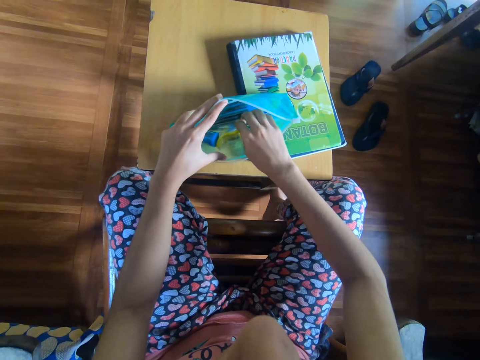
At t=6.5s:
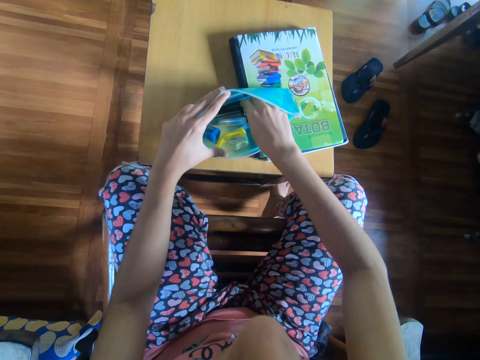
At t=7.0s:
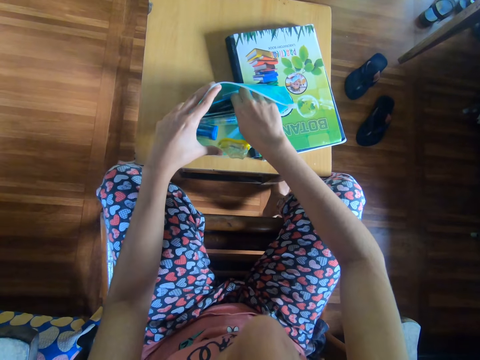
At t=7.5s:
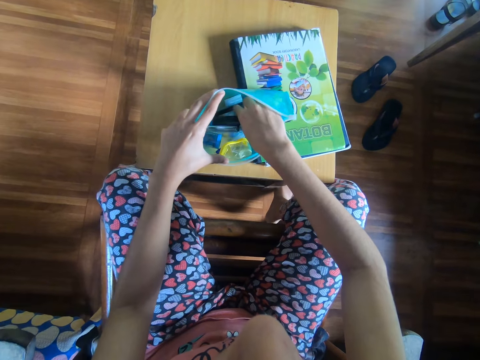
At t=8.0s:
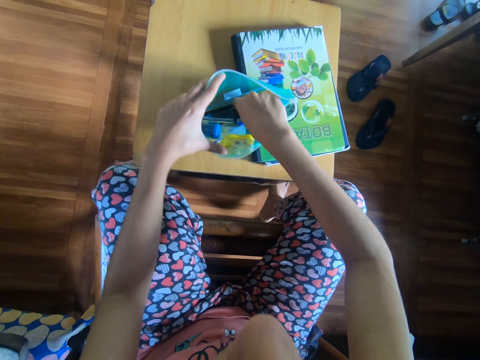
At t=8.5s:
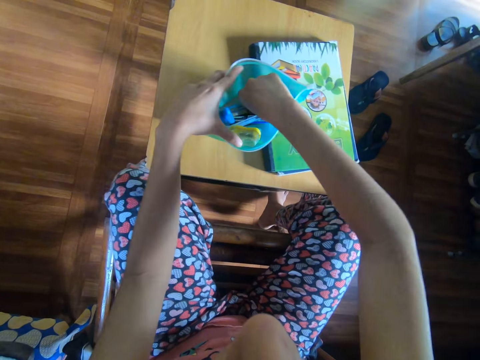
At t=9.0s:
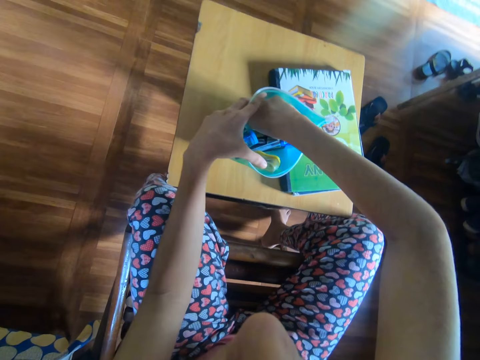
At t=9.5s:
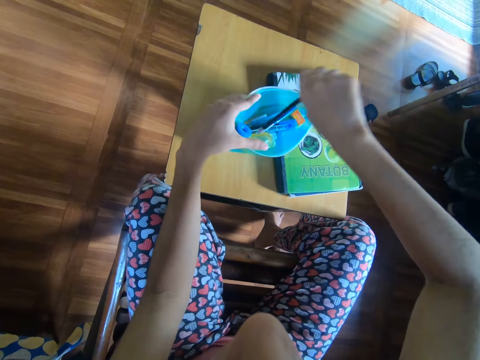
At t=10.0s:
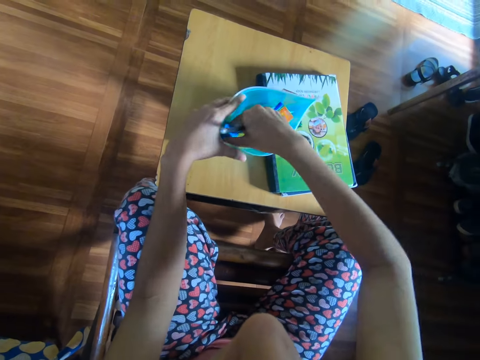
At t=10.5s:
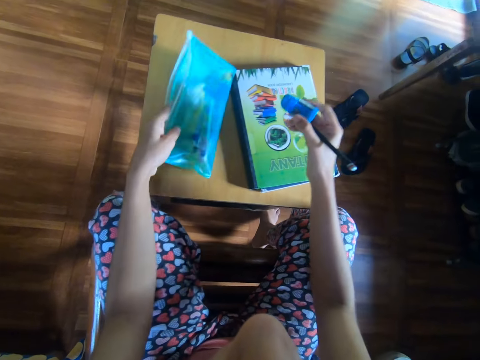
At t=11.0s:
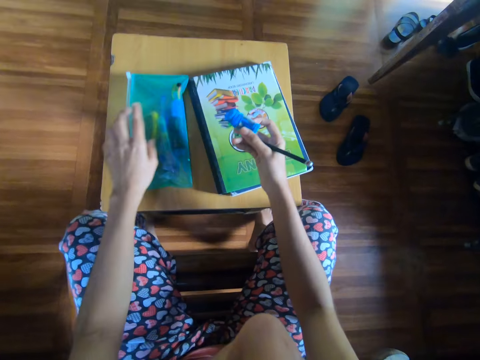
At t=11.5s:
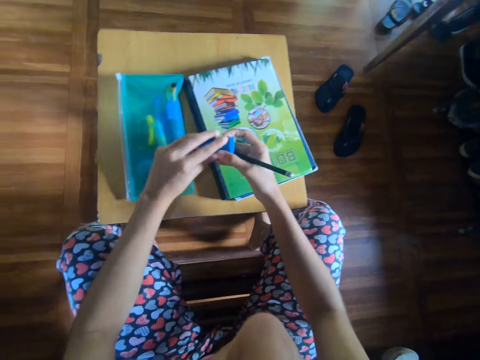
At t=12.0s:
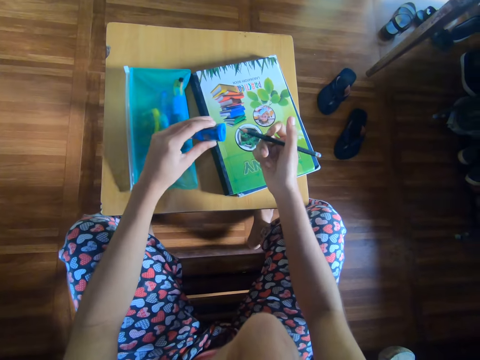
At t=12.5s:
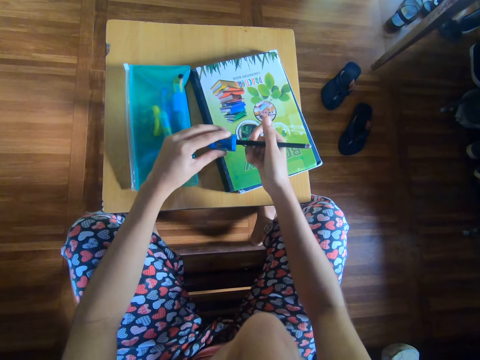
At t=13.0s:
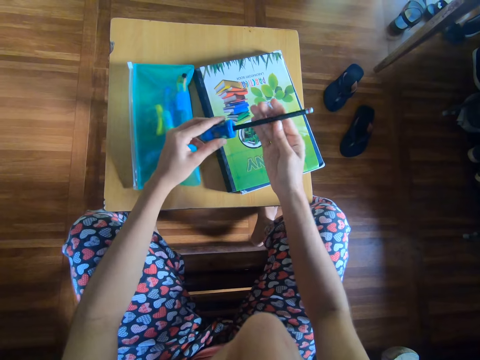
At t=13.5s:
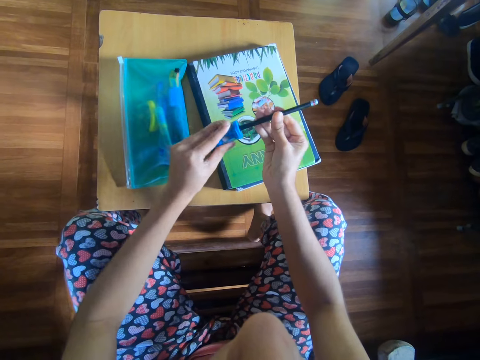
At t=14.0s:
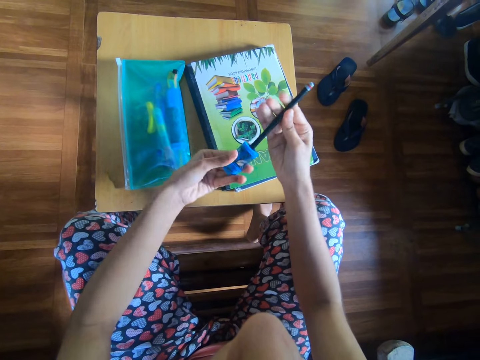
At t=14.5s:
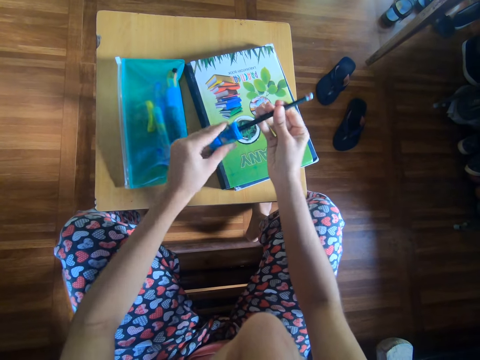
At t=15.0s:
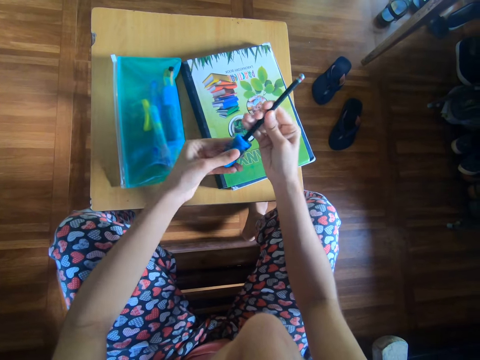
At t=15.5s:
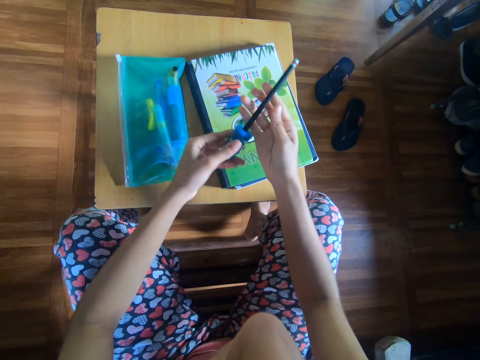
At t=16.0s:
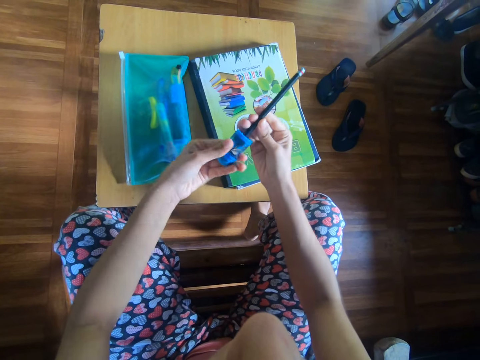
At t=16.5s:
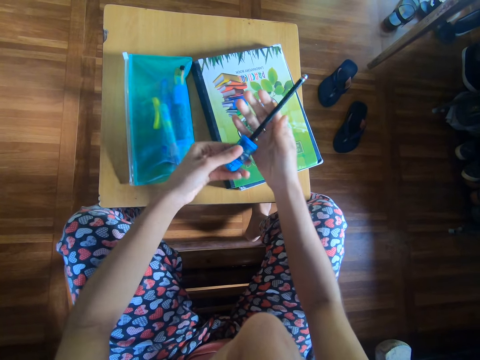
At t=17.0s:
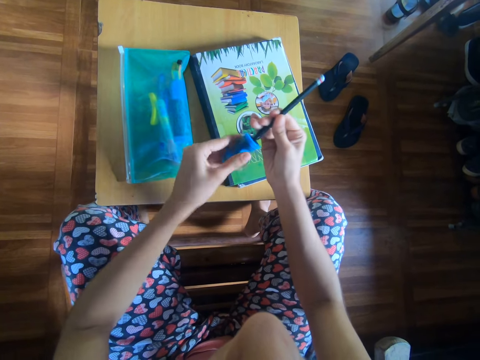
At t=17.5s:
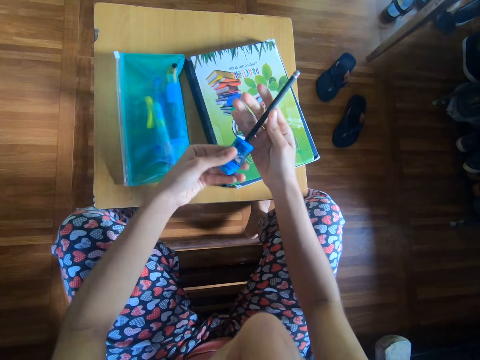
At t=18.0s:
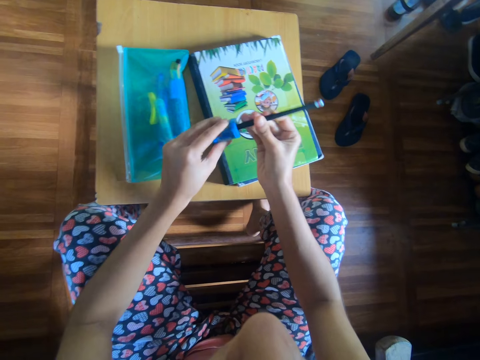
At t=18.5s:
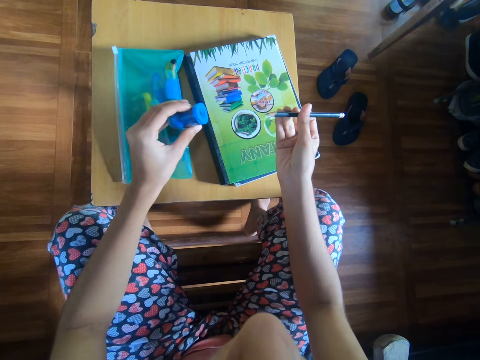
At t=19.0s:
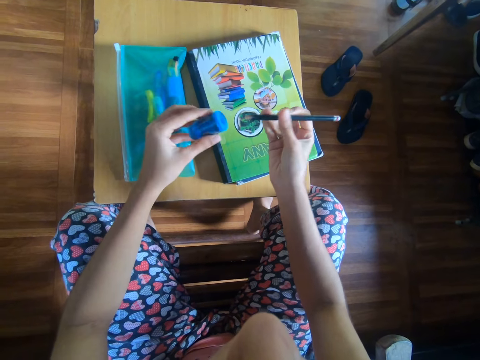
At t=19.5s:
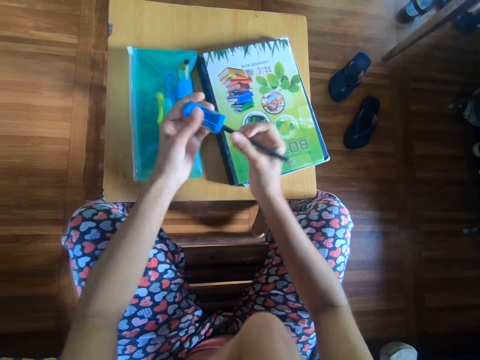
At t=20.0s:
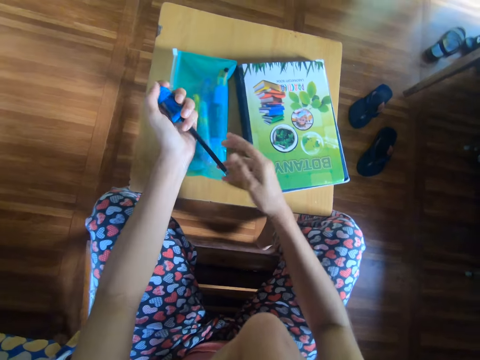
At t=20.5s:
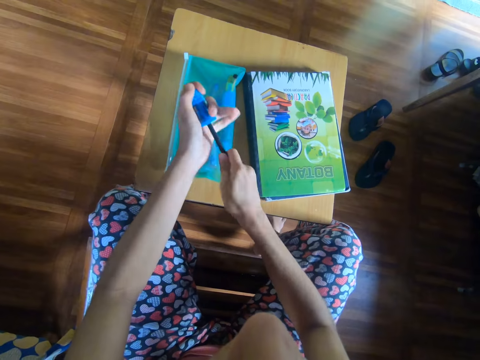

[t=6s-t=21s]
The camera wearer takes a pencil out of the case with her right hand. She takes a sharpener out of the case with her right hand. She places down the pouch. She passes the sharpener from her right hand to her left hand. She sharpens the pencil in her right hand with the sharpener in her left hand.

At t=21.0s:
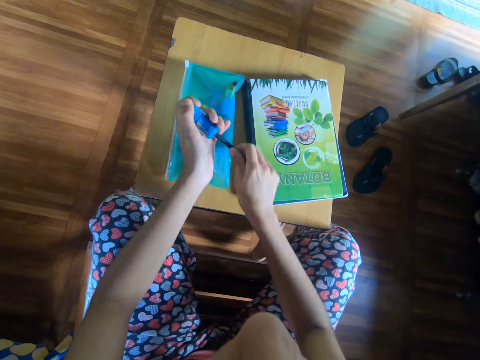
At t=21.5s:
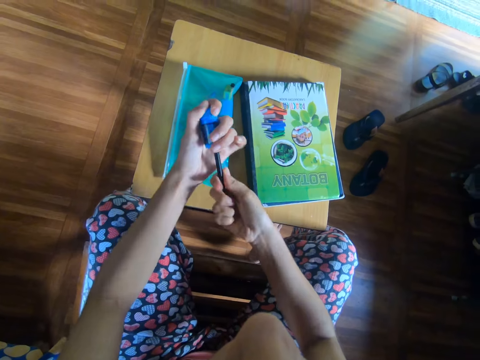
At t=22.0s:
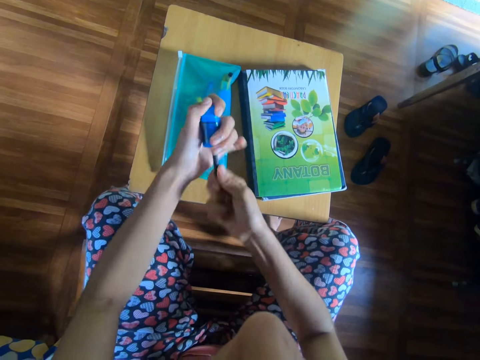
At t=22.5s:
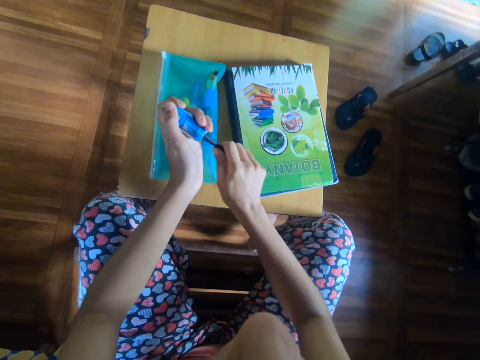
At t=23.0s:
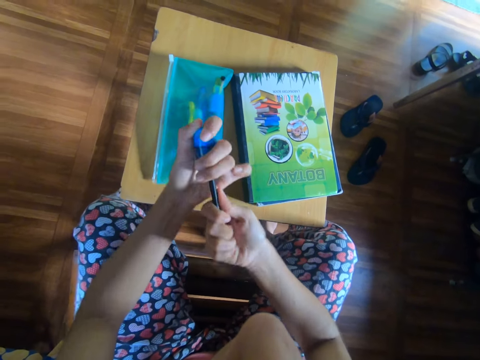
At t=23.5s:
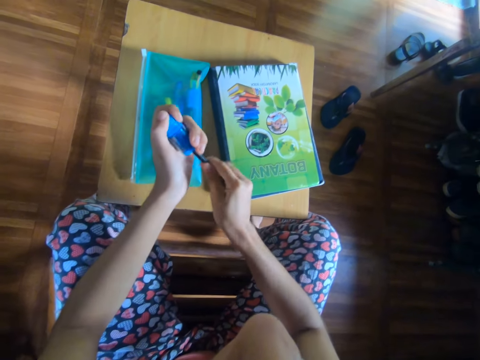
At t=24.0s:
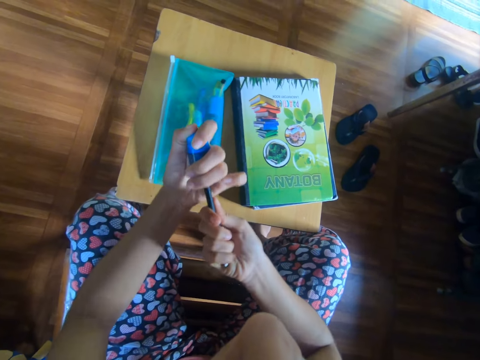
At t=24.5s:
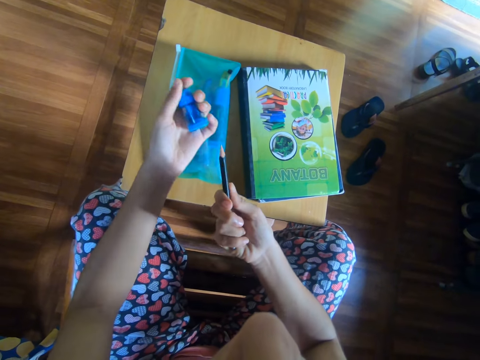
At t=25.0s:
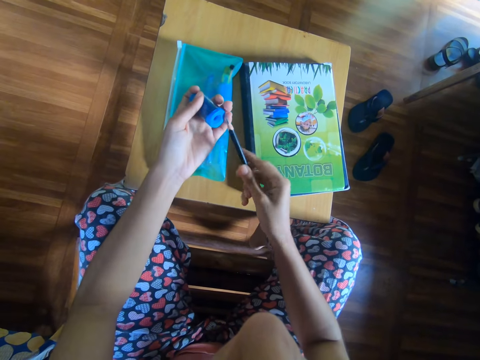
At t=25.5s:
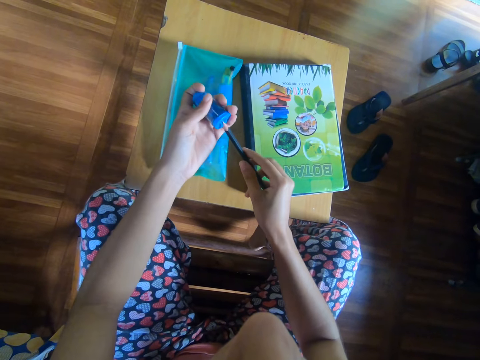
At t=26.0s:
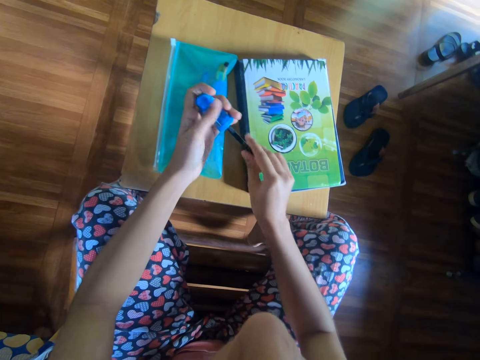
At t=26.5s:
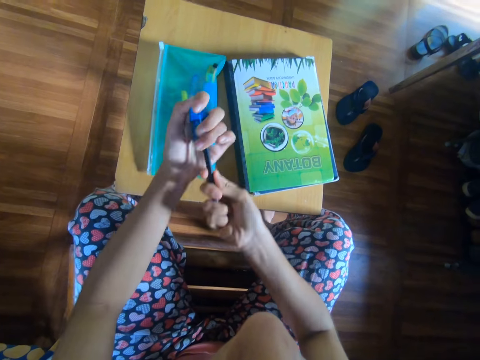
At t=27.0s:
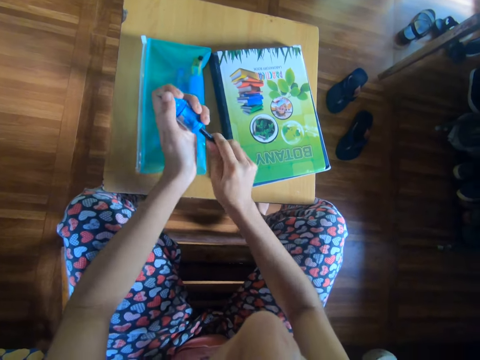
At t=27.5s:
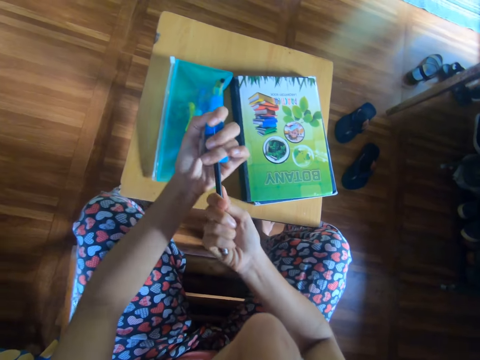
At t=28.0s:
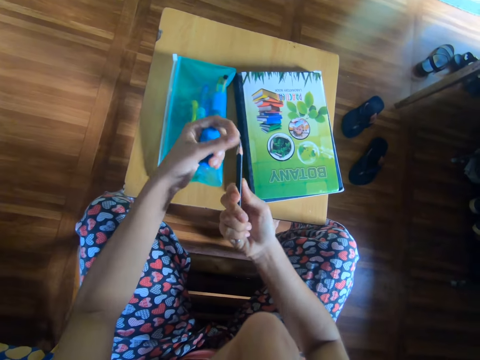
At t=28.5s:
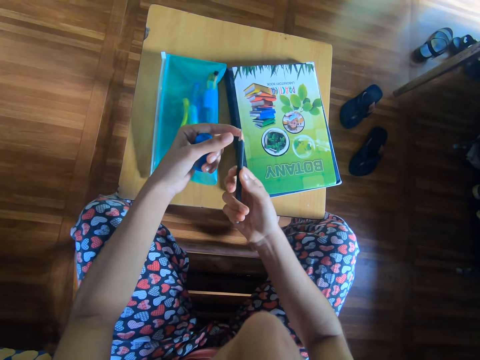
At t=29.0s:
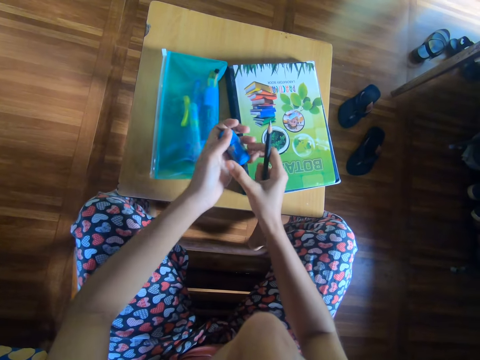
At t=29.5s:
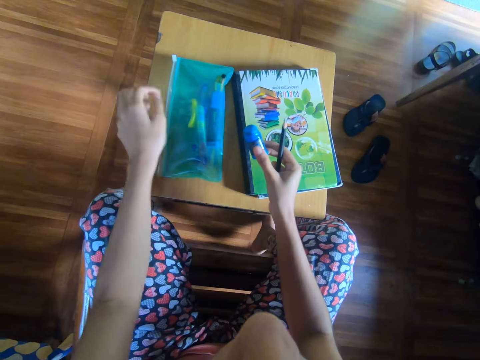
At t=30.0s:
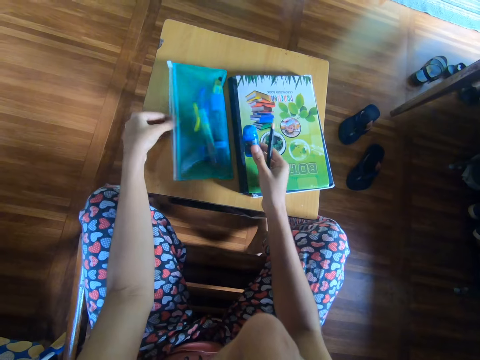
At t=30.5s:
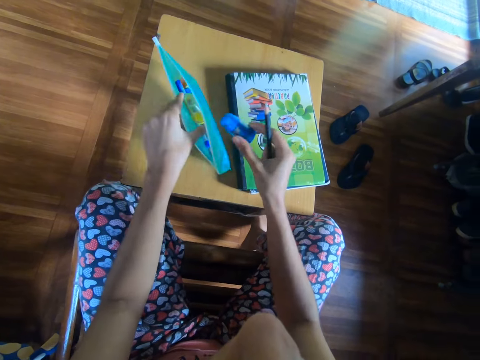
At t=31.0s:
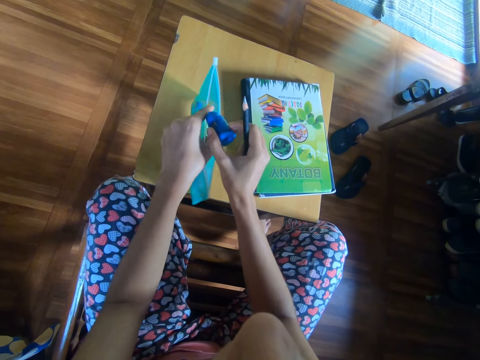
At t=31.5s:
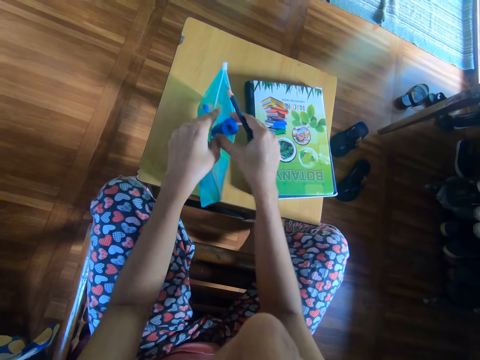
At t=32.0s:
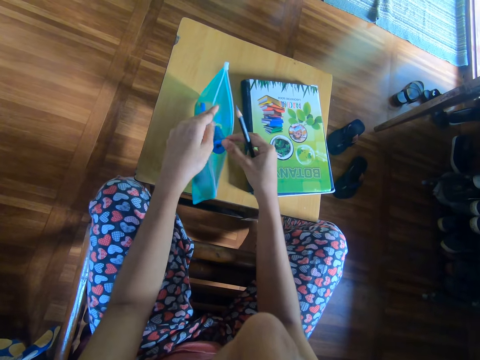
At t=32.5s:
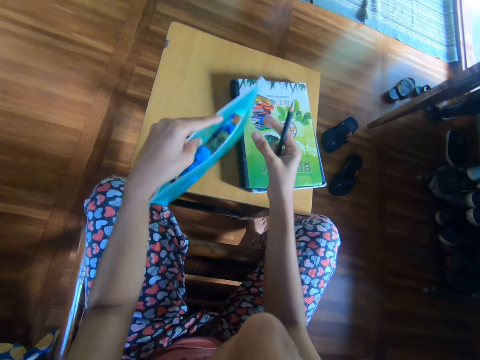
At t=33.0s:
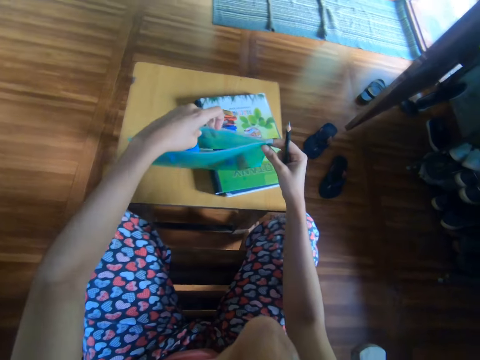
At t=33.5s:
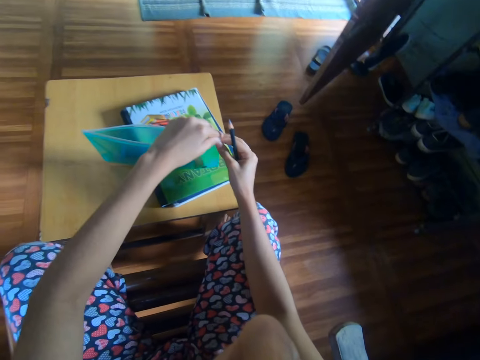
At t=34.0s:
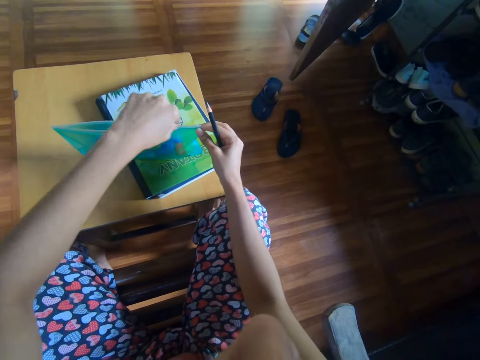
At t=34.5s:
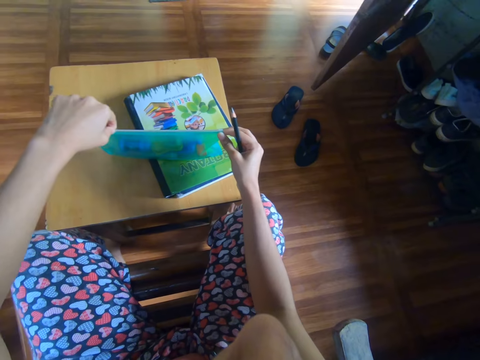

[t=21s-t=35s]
The camera wearer raises the pencil case on the table with her left hand. She puts the sharpener into the pencil case with her right hand. She moves the pencil case on the table with both hands. She closes the pencil case with her left hand.
